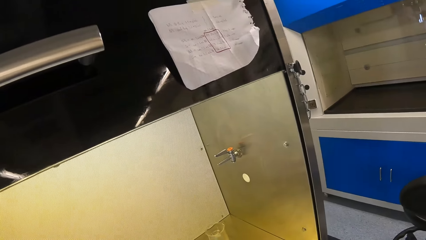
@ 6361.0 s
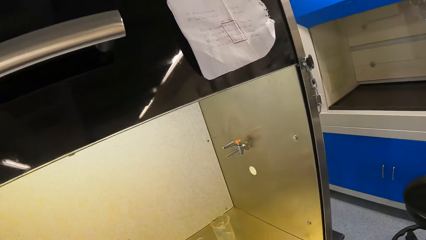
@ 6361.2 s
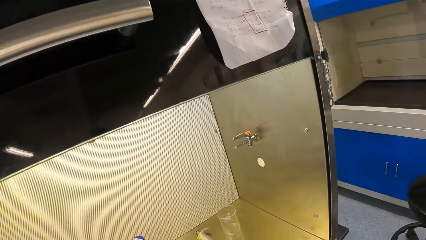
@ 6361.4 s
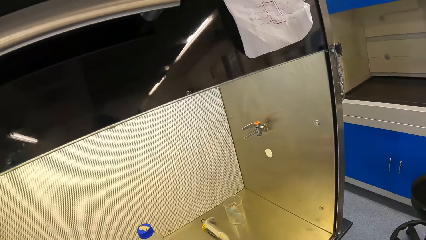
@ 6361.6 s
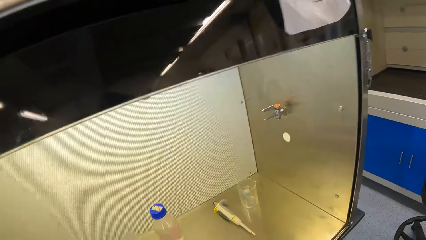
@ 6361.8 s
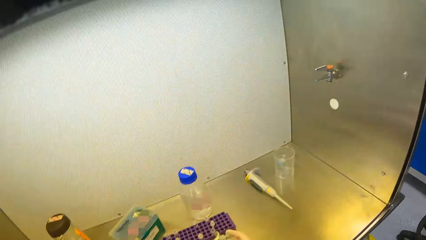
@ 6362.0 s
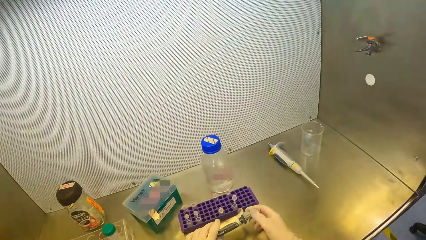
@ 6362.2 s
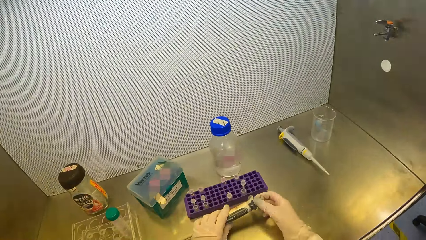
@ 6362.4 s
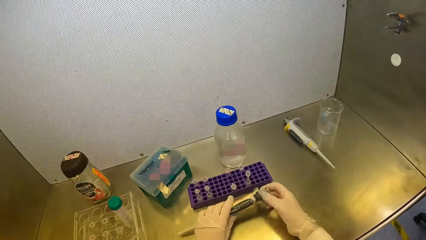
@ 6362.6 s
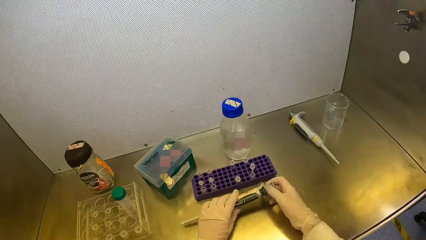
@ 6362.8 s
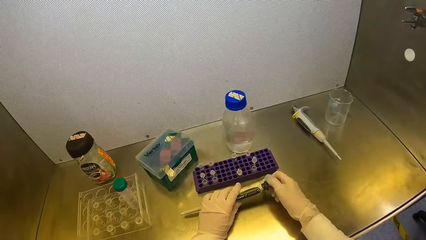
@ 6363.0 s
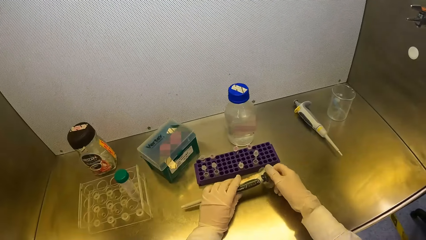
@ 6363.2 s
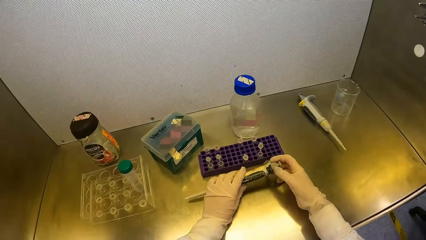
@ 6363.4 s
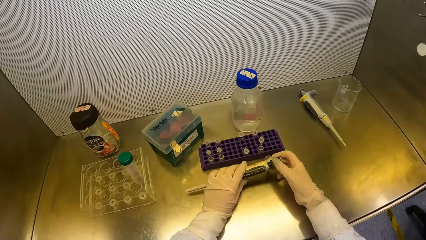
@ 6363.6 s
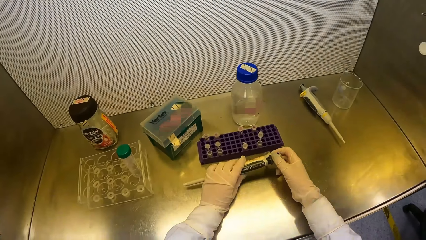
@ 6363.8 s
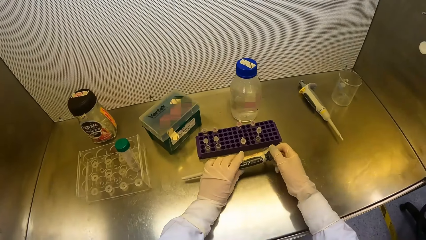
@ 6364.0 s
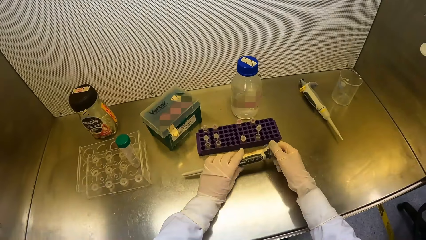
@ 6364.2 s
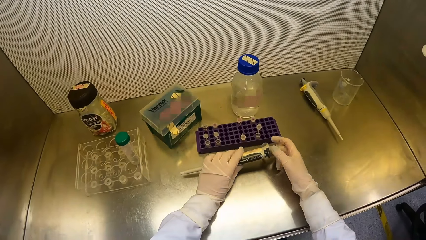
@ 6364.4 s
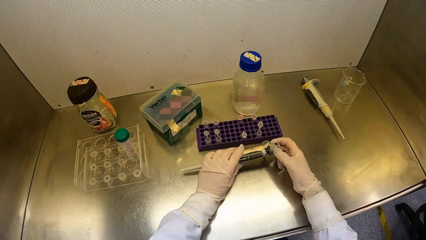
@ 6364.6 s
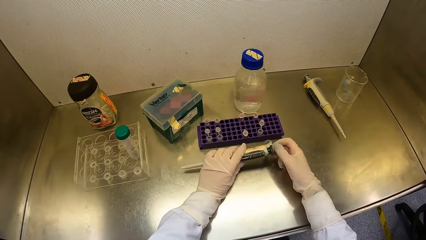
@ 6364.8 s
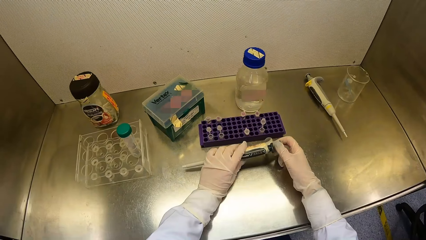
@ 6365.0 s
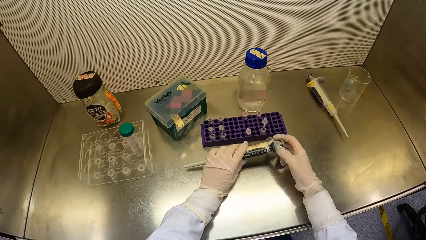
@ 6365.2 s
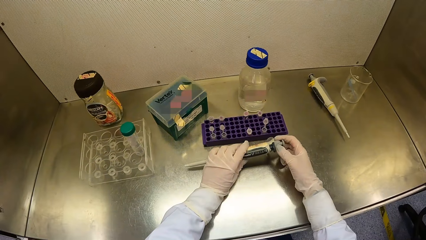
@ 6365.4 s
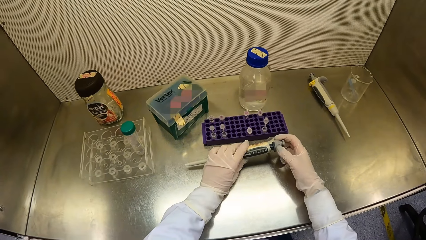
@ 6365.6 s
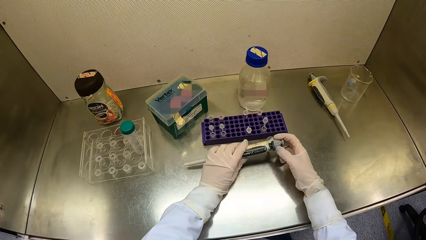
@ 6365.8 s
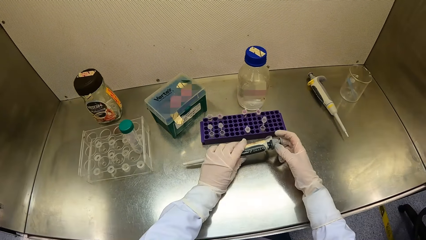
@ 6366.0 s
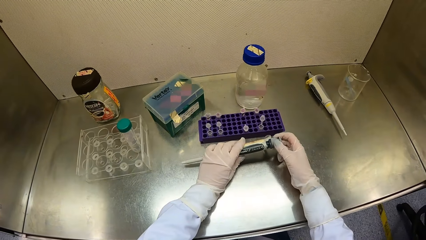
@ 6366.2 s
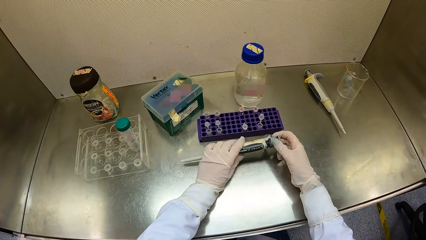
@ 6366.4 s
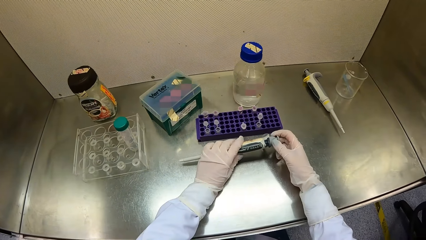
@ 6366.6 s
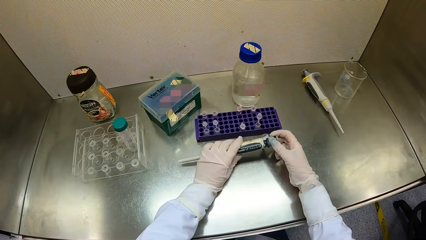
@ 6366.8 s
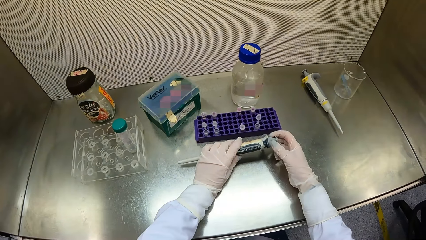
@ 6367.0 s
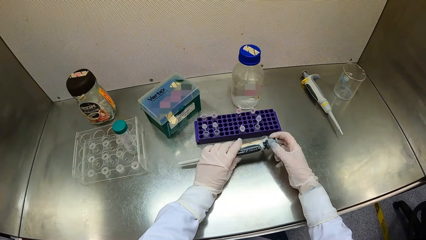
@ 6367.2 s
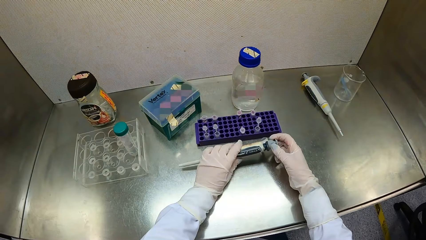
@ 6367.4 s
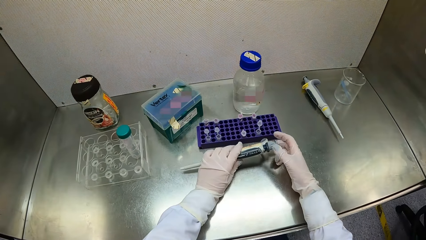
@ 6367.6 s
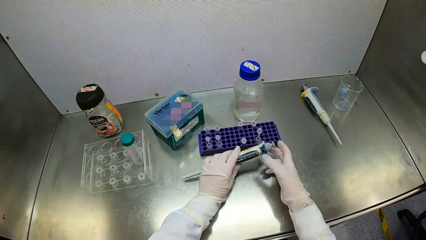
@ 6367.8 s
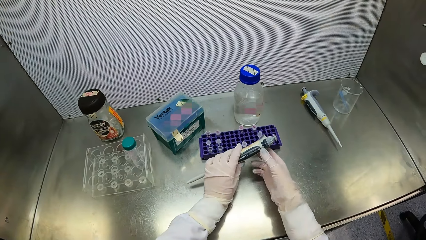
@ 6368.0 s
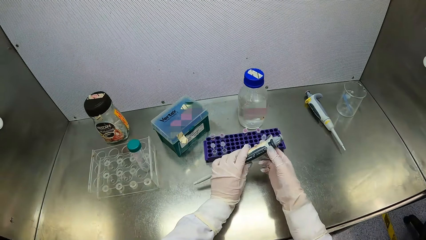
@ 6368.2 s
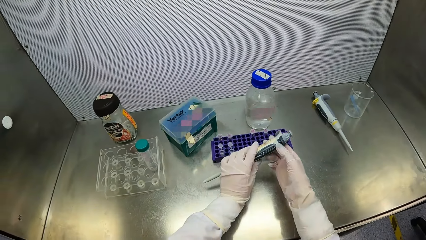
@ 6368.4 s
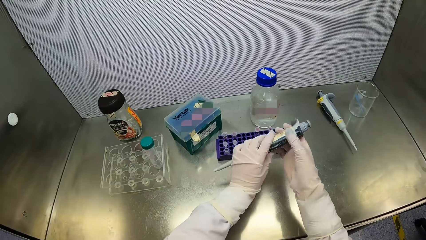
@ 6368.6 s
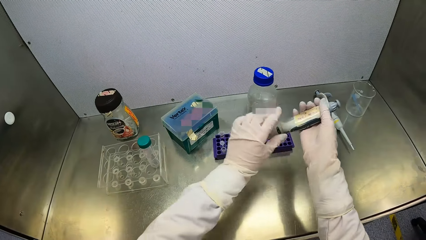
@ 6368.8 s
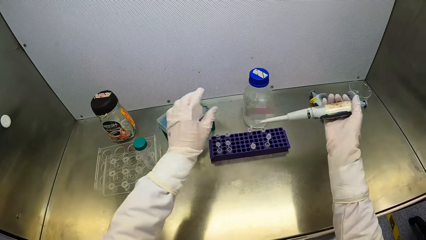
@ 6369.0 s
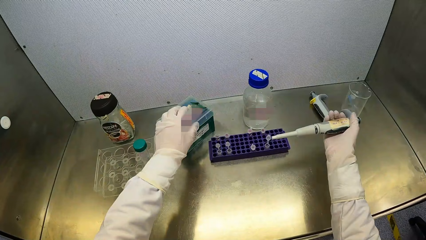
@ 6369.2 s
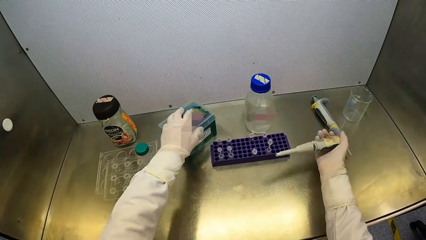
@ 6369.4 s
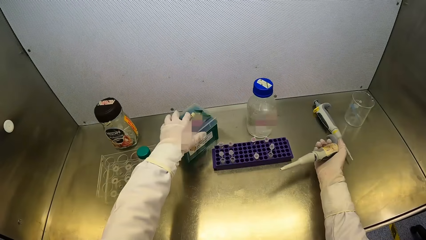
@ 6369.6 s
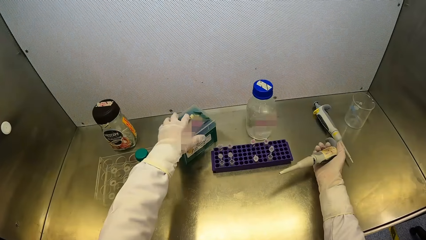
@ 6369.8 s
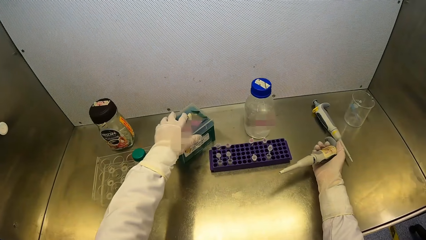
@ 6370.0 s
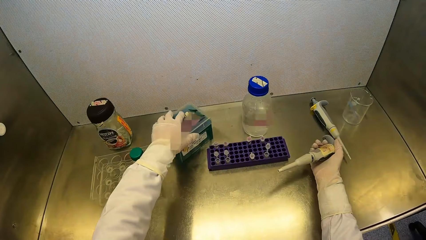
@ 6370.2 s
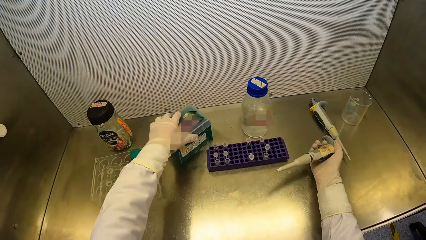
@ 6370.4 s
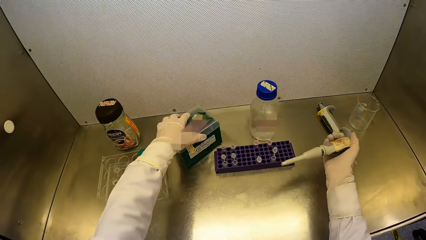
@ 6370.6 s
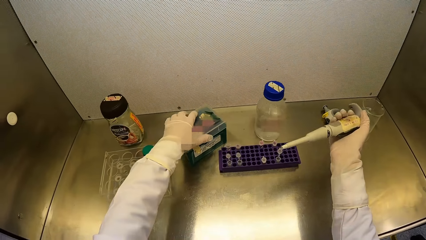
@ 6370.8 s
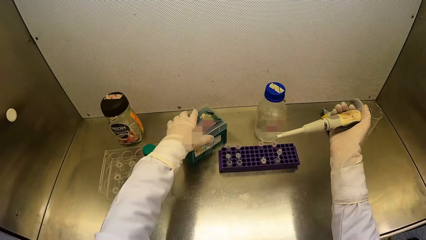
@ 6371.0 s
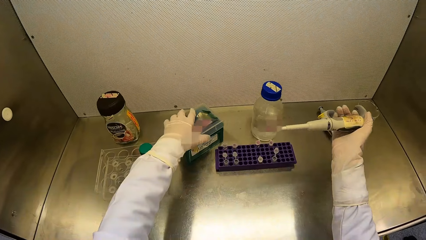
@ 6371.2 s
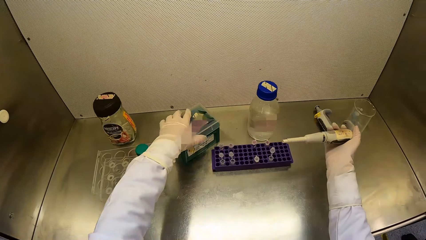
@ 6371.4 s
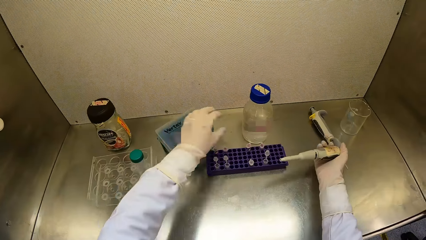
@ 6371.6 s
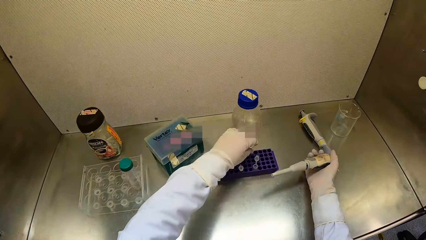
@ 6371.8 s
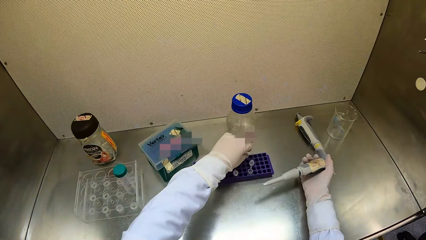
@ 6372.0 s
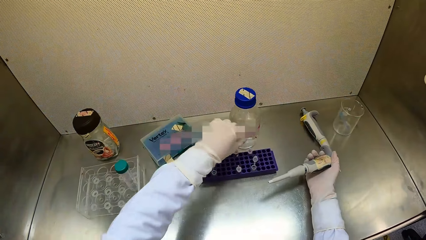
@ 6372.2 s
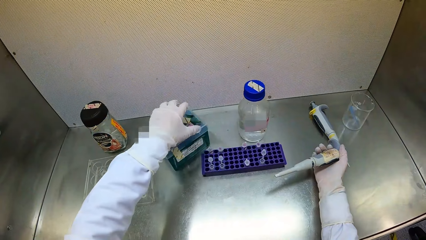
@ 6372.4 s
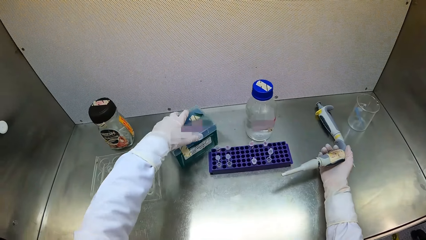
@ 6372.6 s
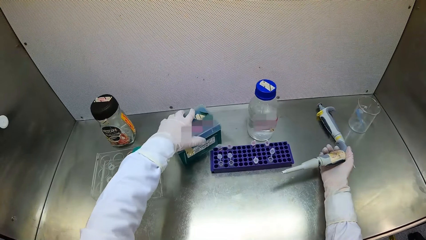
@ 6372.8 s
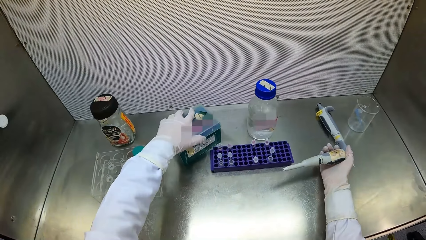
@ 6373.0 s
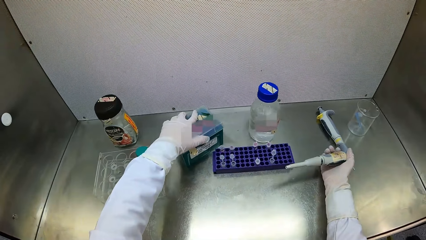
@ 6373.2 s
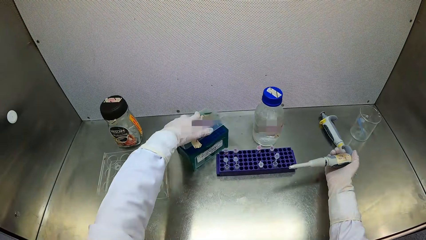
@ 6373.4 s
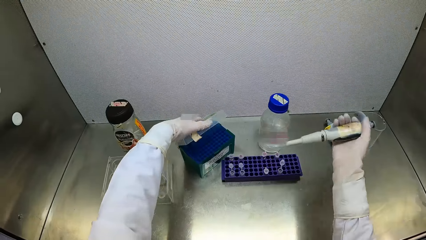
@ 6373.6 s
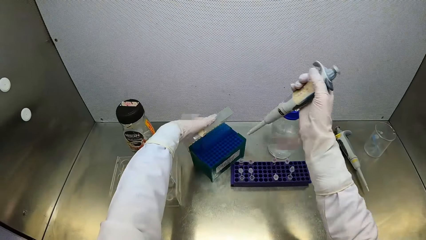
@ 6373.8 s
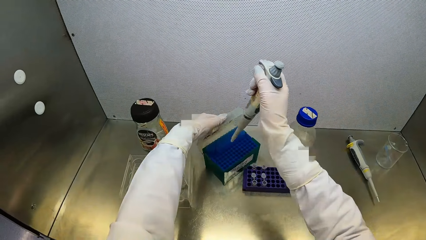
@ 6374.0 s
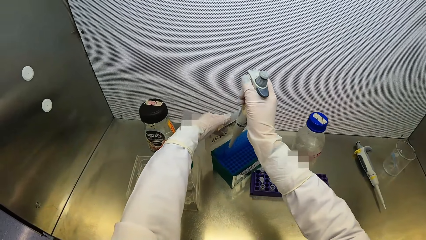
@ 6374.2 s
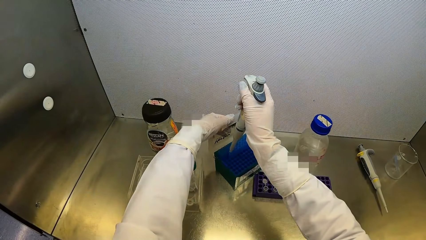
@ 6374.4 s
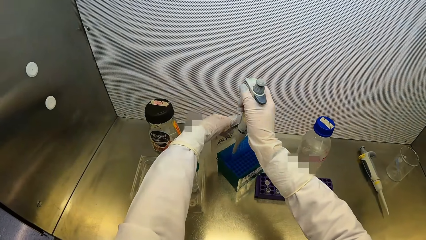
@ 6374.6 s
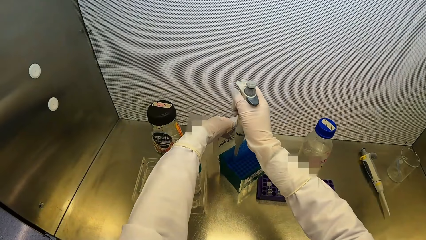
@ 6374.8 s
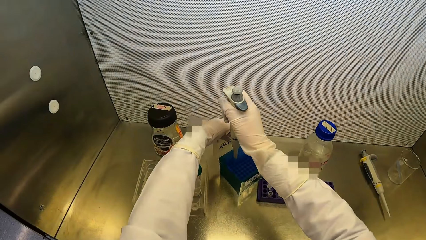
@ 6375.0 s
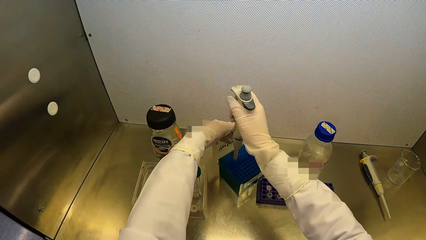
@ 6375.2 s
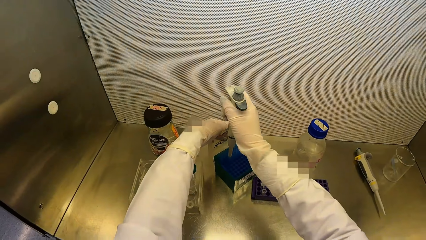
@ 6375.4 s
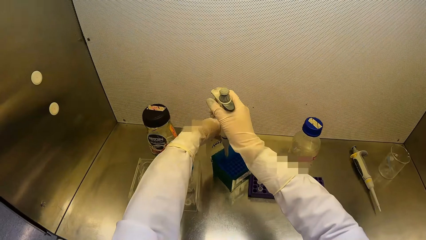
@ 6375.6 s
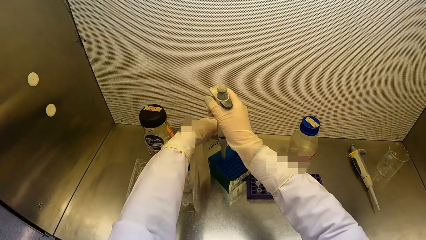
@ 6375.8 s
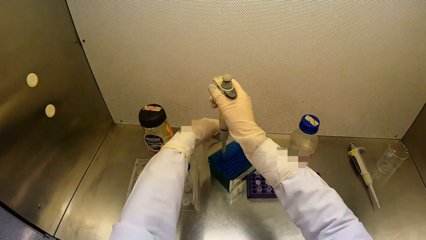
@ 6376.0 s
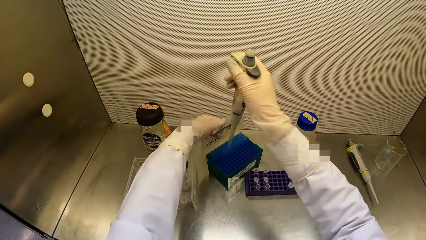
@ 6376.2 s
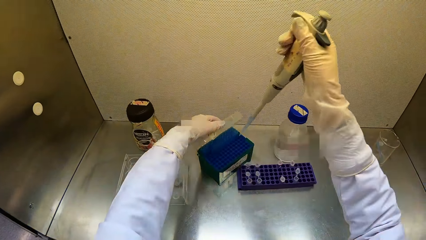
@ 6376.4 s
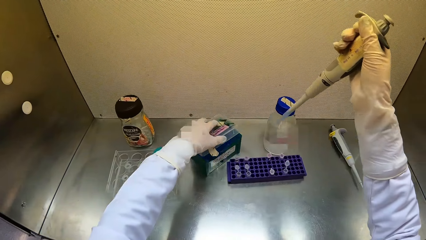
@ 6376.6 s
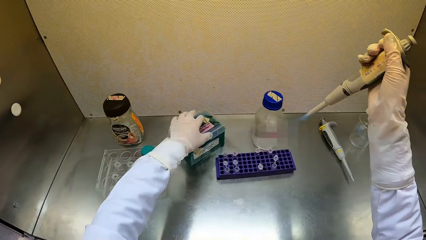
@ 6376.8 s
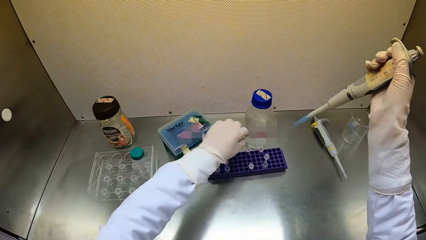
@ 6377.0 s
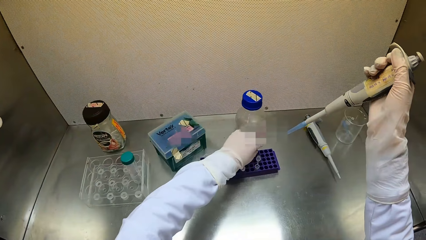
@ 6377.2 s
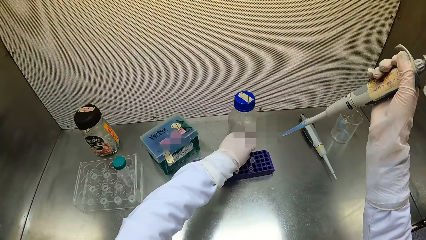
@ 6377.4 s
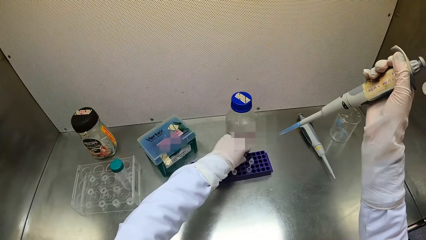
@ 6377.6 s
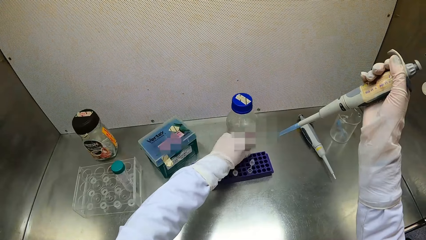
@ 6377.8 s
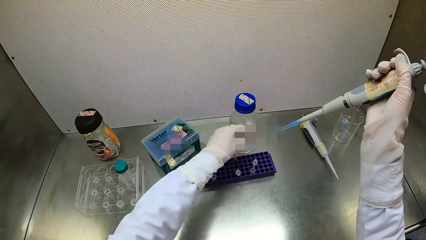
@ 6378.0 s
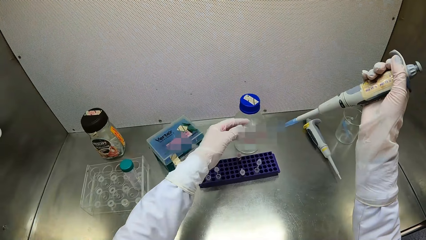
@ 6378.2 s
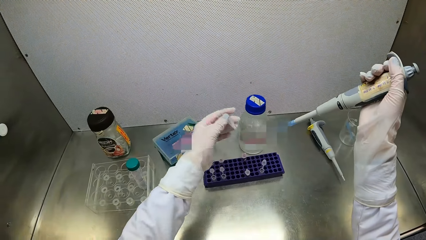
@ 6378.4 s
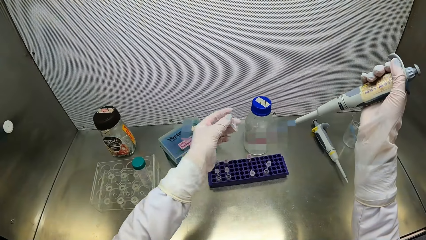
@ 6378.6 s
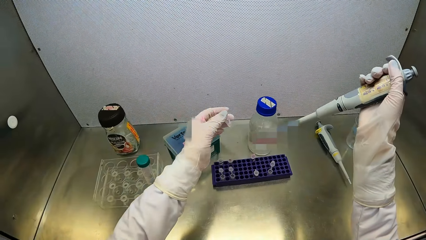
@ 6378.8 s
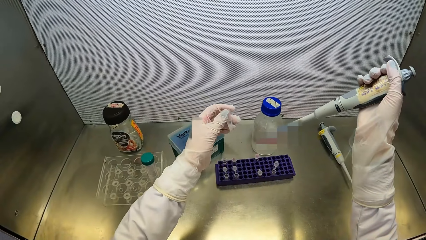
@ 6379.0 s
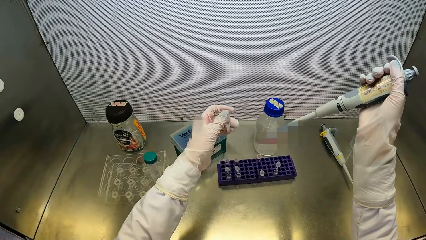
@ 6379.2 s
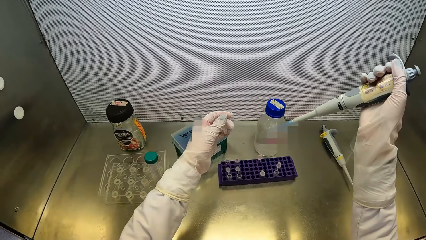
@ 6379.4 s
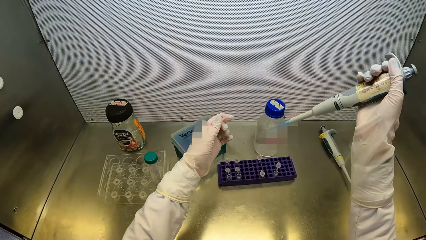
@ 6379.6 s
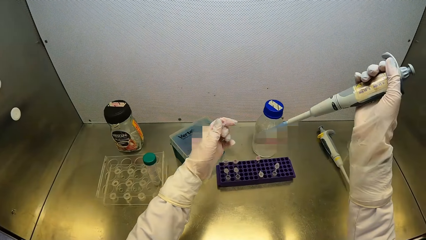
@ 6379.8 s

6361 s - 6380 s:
The camera wearer rotates the cap of the micropipette in her left hand with her right hand. She passes the micropipette in her left hand to her right hand. She opens the container. She holds a test tube rack on the table top of the fume cupboard with her left hand. She adjusts the vial in the vial tray on the table top with her left hand. She opens the test tube rack on the table top of the fume cupboard with her left hand. She extracts polypropylene chemical from the test tube rack on the table top of the fume cupboard with the micropipette in her right hand. She closes the test tube rack on the table top of the fume cupboard with her left hand. She takes the vial or tube from the vial tray on the table top of the fume cupboard with her right hand. She shakes the vial in her right hand. She opens the tube.
